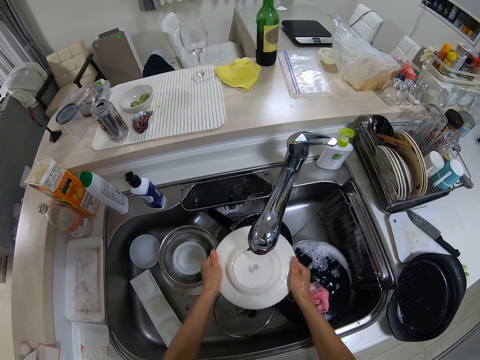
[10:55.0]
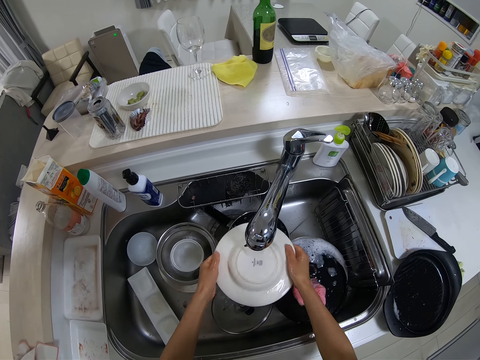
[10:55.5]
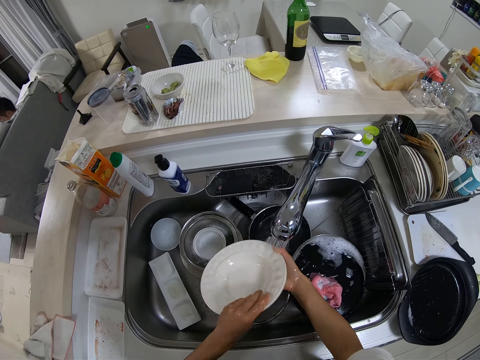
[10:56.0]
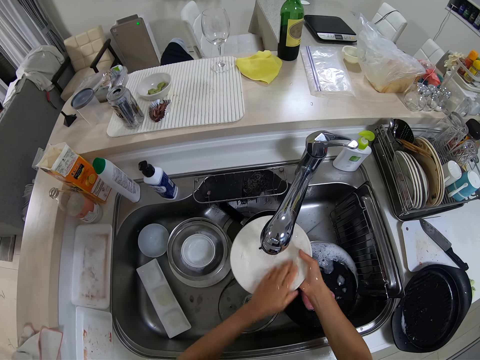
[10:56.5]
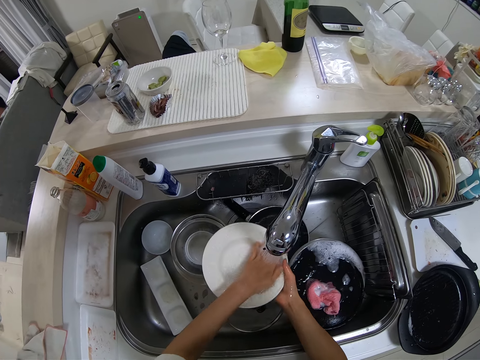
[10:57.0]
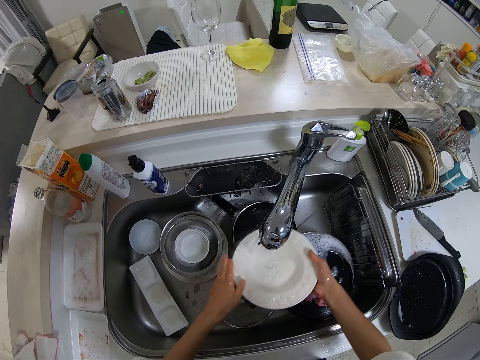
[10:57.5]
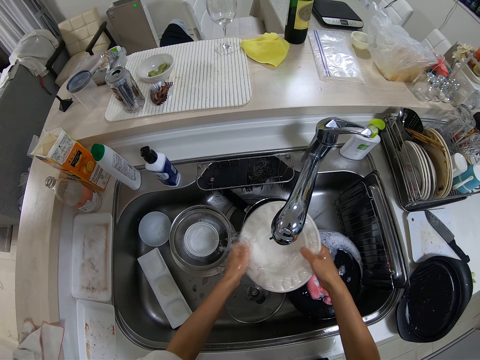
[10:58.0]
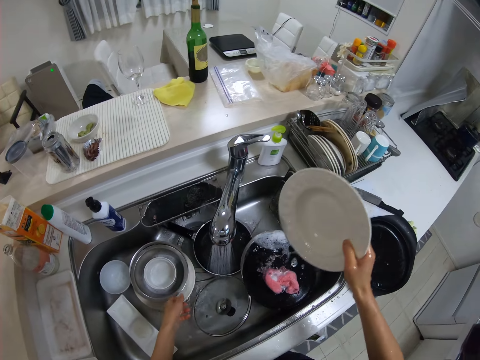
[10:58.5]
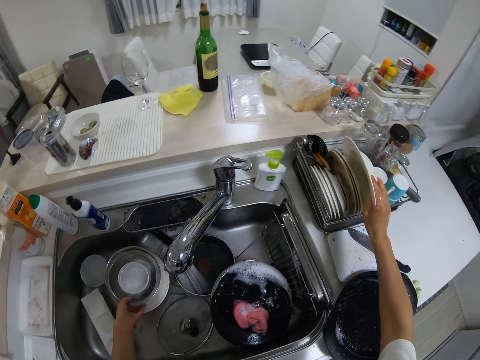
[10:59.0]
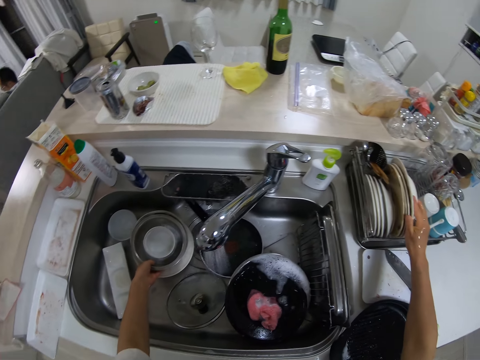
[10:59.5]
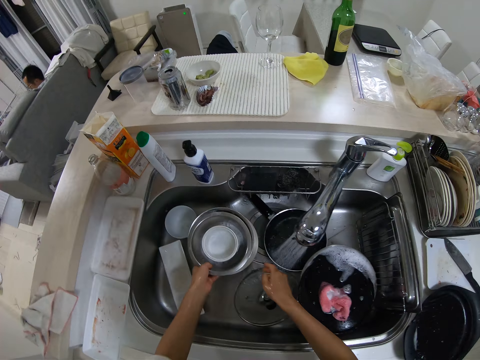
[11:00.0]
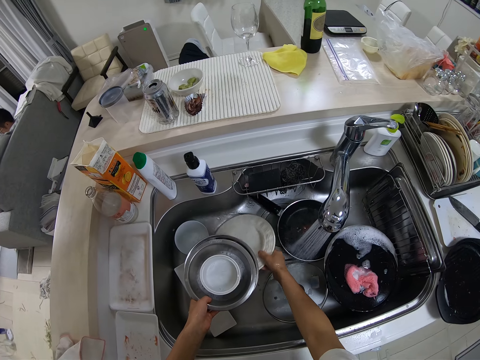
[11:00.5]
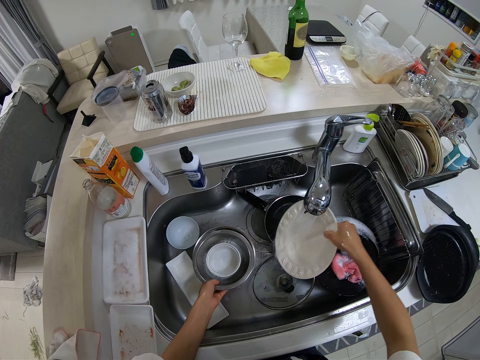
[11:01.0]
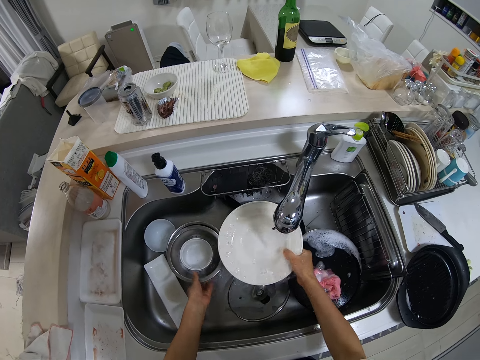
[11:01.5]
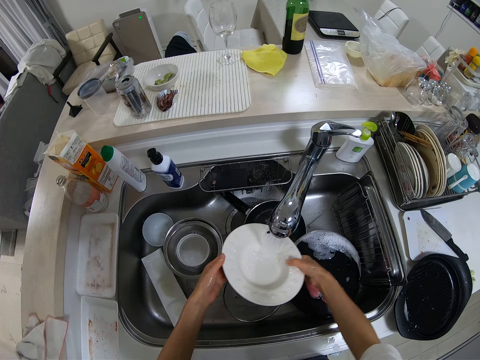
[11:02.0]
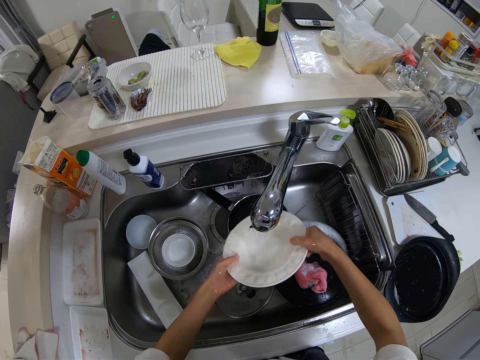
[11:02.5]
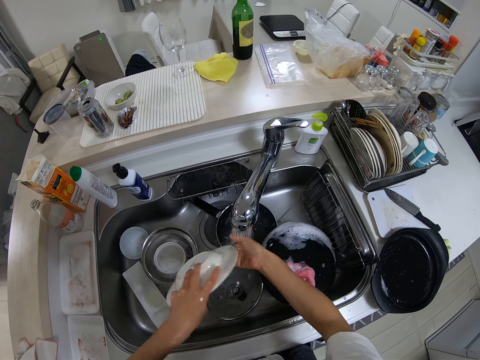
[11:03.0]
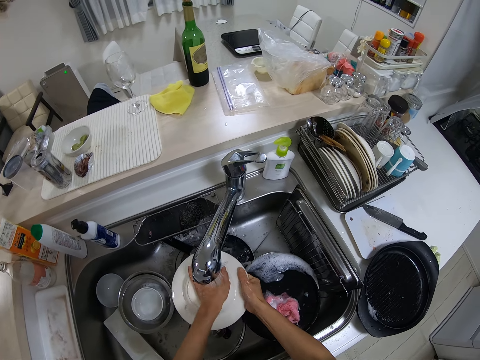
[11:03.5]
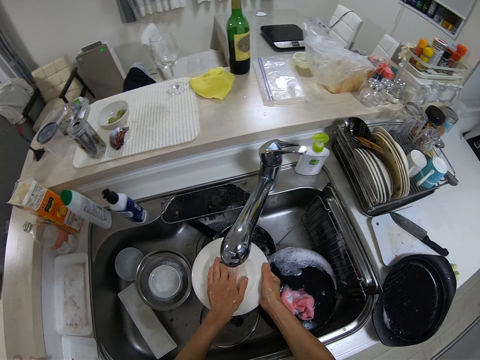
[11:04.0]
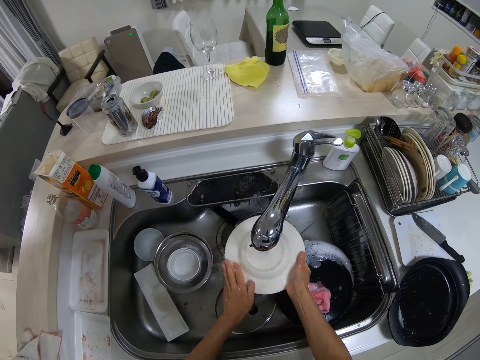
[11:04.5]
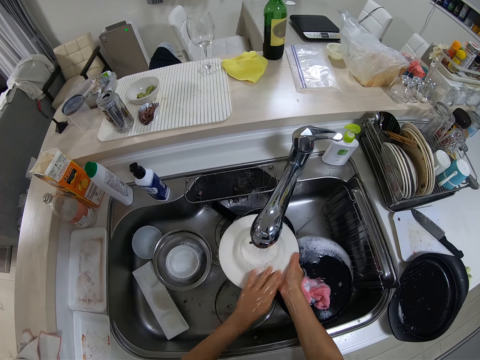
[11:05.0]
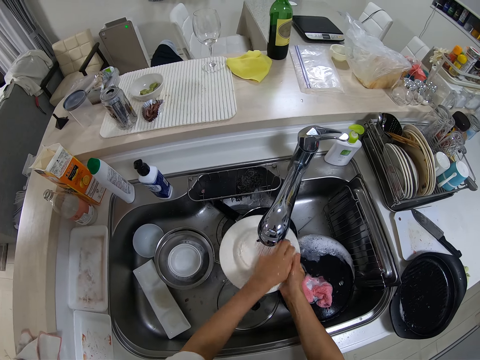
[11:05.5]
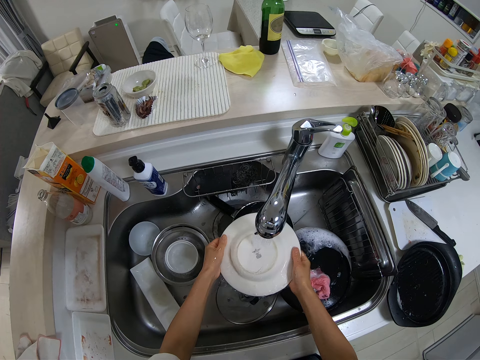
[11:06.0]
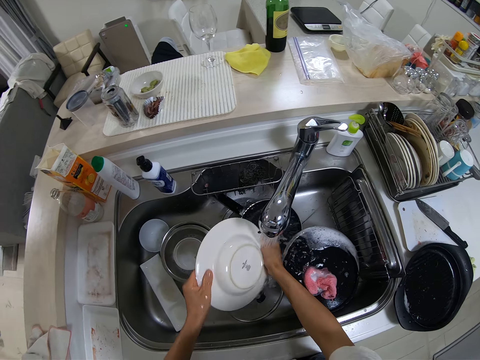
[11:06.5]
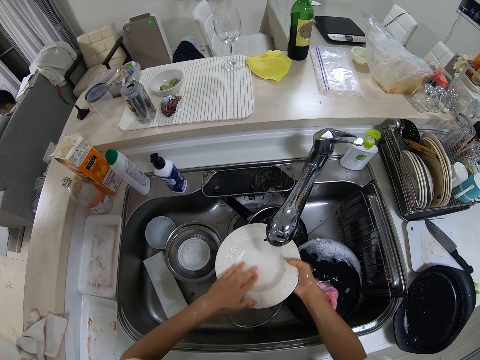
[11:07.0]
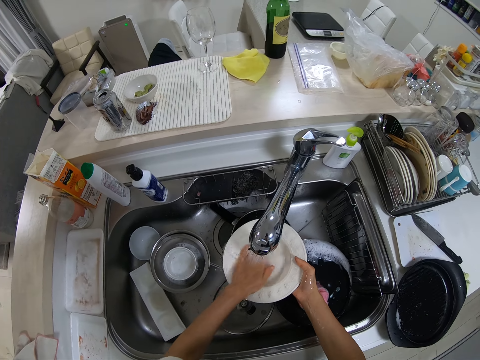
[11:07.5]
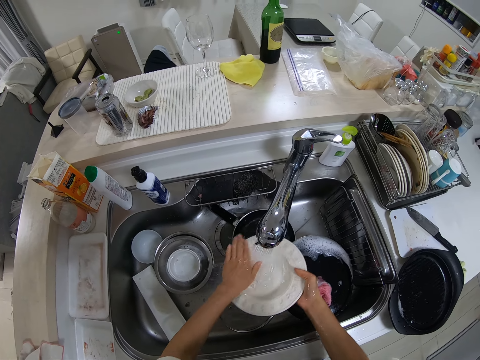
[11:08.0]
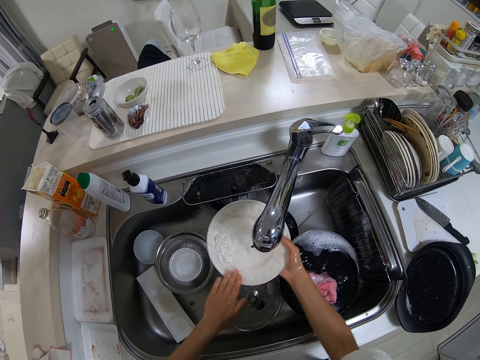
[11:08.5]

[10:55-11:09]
The camera wearer picks up a steel plate with her left hand. She drops the plate in her right hand into the plate rack. She picks up a plate with her right hand. She rinses the plate with her hands in the wash sink. She drops the steel plate with her left hand.

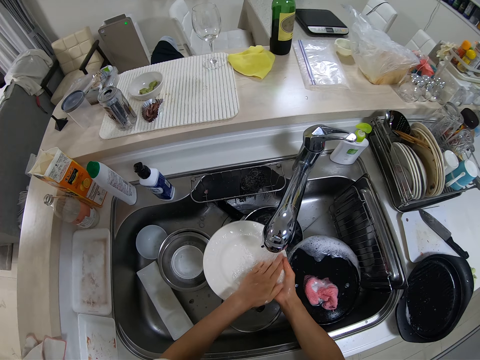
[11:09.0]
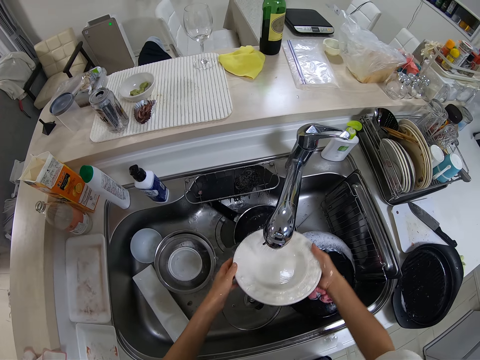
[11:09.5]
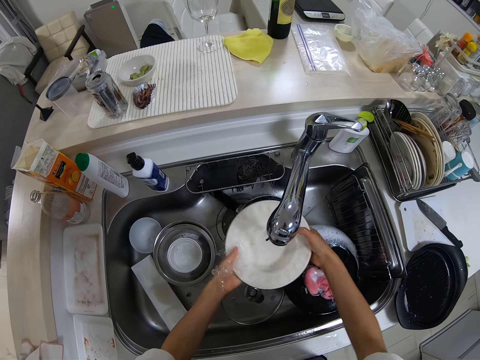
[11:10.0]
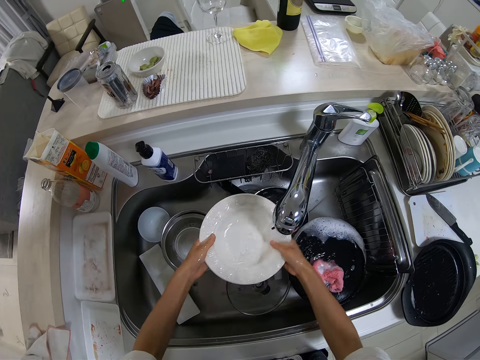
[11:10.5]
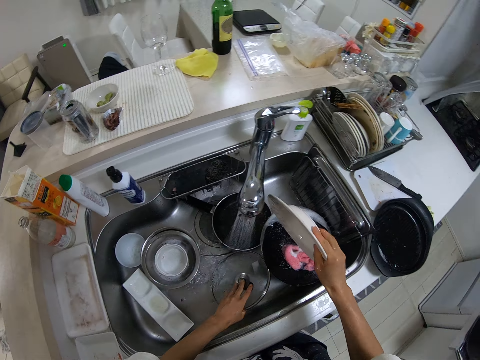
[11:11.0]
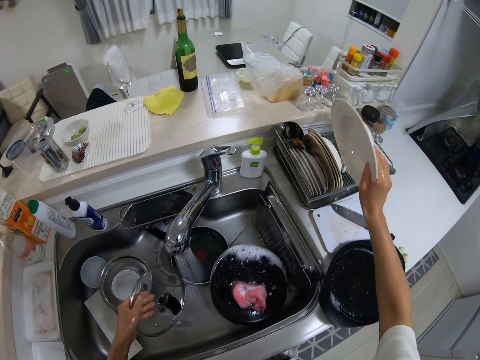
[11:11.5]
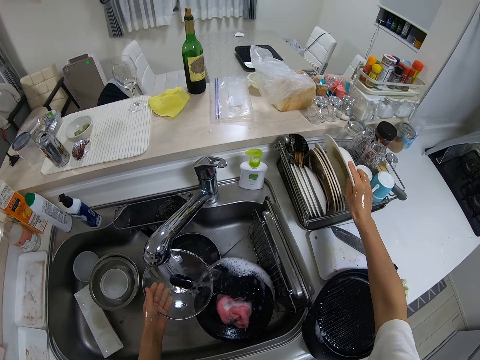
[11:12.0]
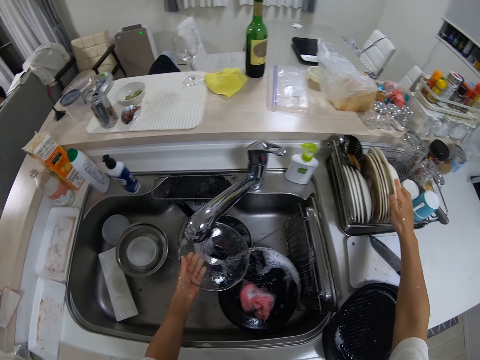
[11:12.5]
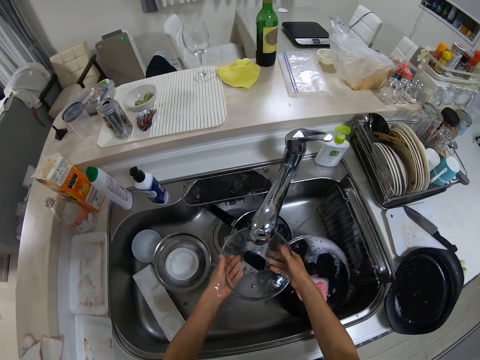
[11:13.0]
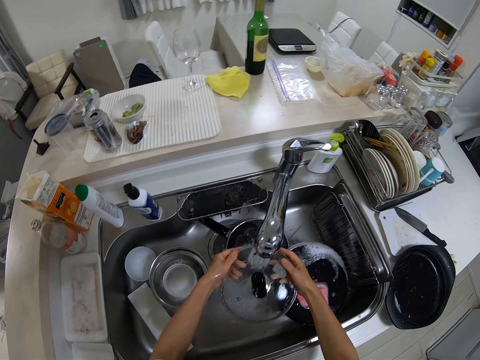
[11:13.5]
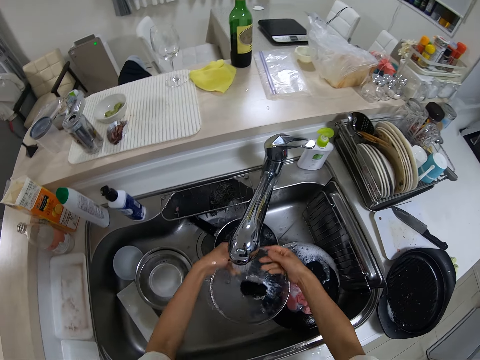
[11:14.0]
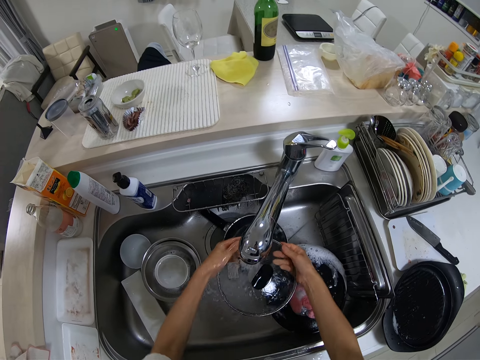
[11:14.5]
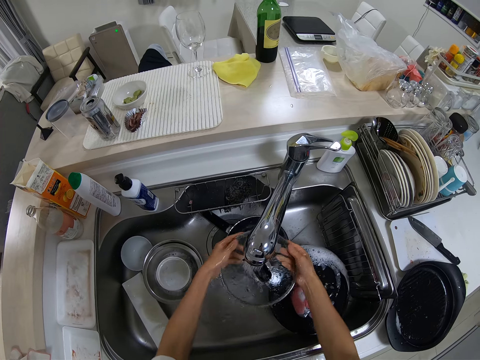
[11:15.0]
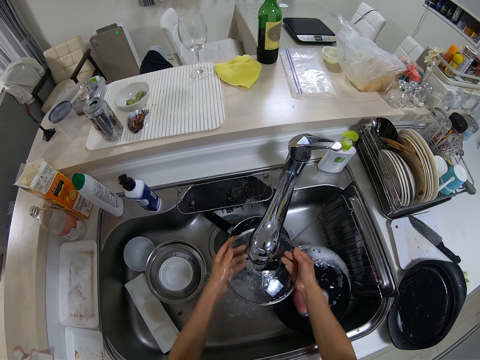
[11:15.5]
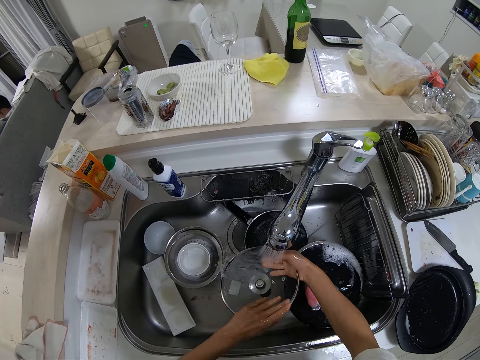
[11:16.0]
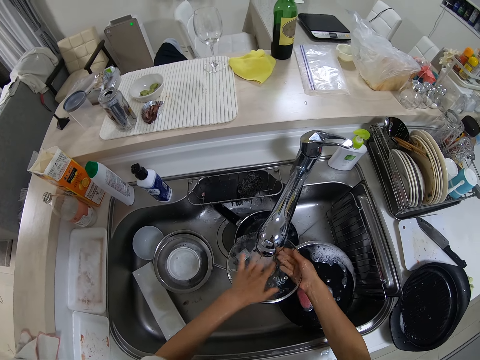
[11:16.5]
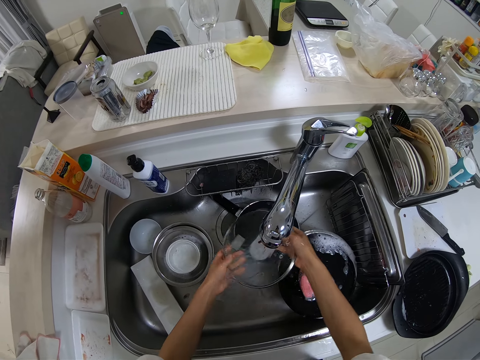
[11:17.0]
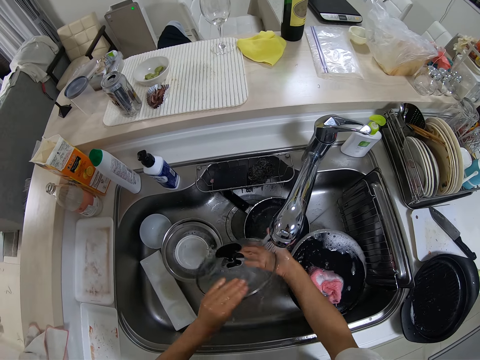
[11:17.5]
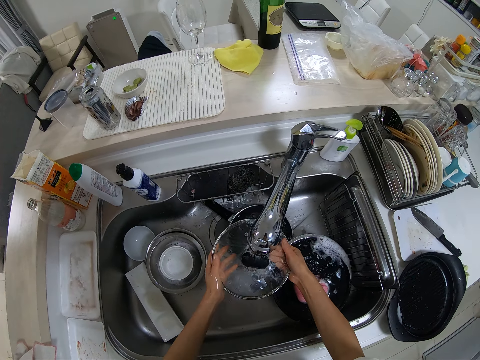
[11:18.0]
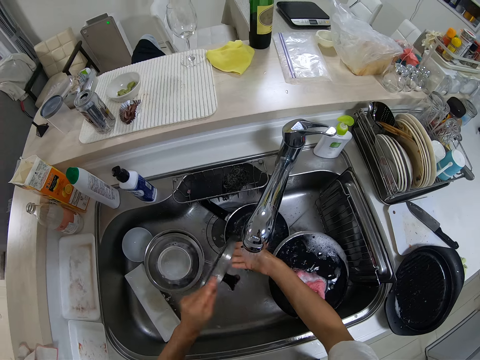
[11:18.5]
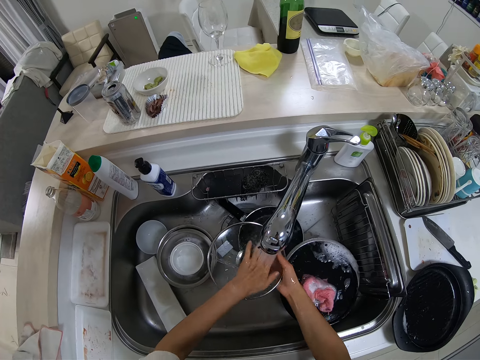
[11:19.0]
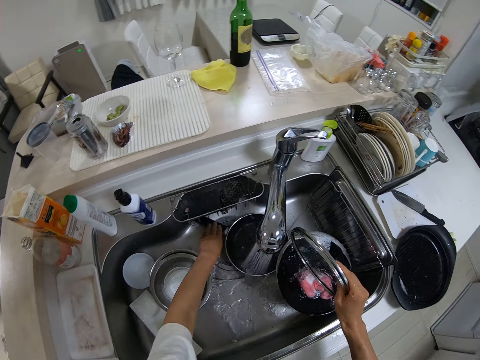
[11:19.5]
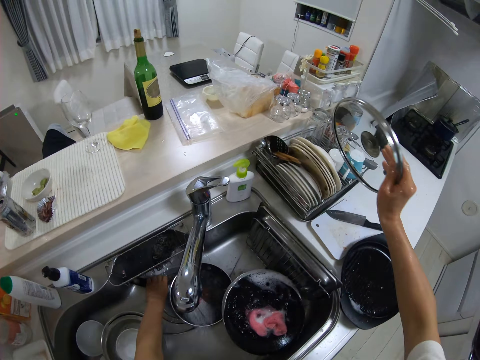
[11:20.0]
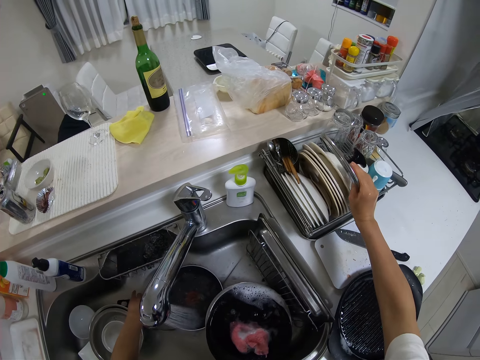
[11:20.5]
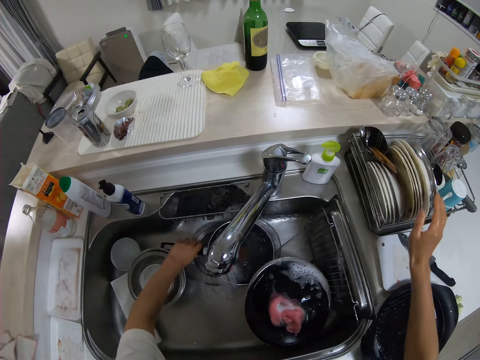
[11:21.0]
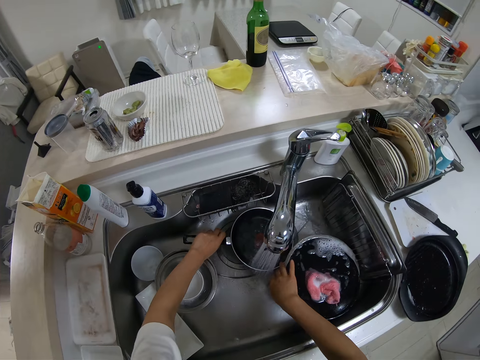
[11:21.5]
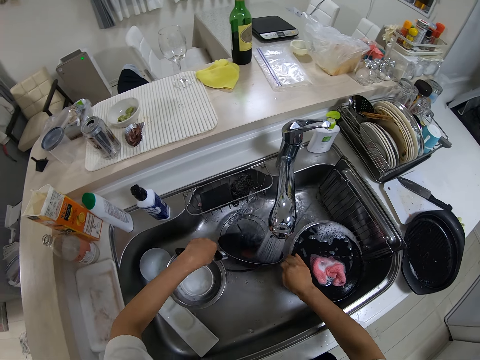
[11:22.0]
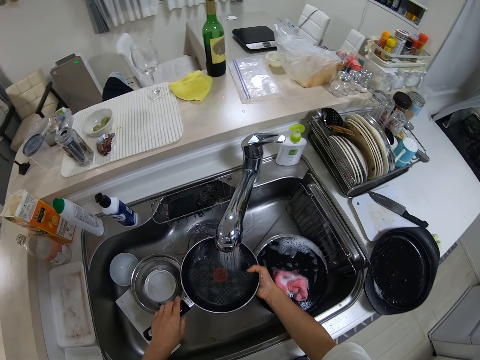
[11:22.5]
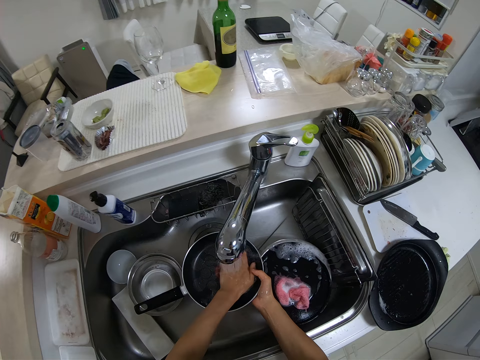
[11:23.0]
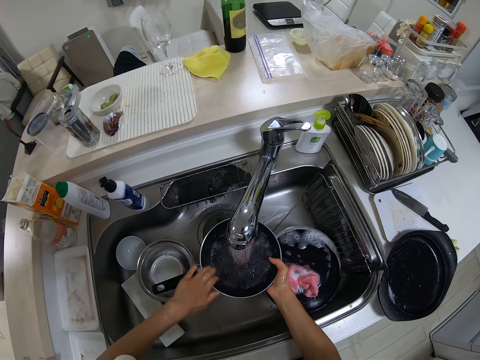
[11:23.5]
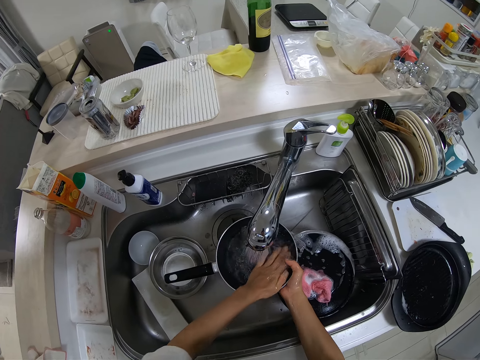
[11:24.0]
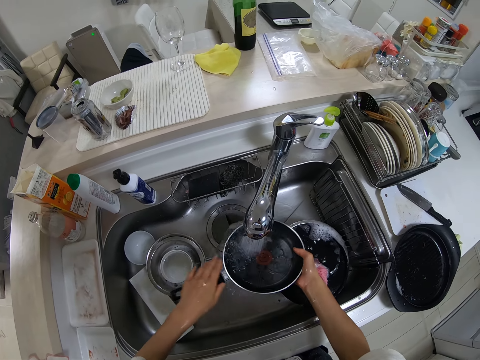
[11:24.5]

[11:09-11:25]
The camera wearer picks up a pan lid in the wash sink with her left hand. She drops the plate in her right hand into the plate rack. She rinses the pan lid with her hands in the wash sink. She drops the pan lid in her right hand into the plate rack. She picks up a pan in the wash sink with her left hand. She rinses the pan with her hands in the wash sink.
